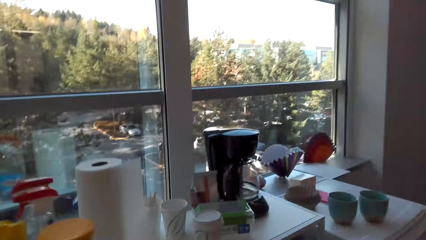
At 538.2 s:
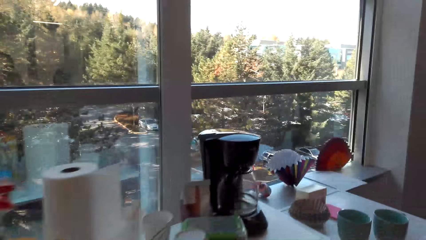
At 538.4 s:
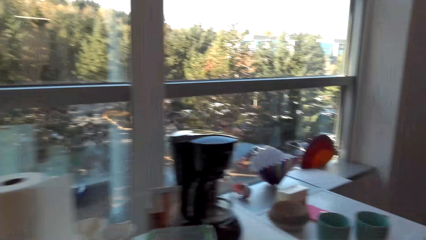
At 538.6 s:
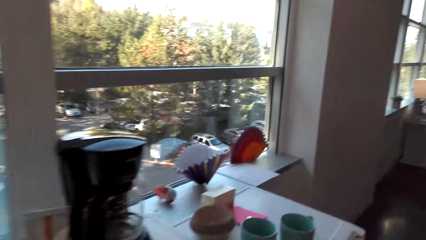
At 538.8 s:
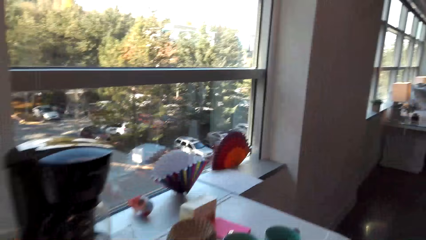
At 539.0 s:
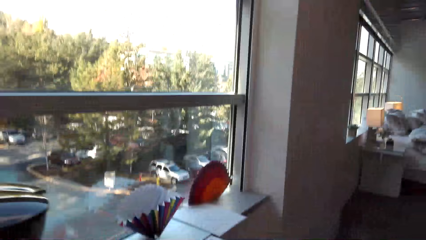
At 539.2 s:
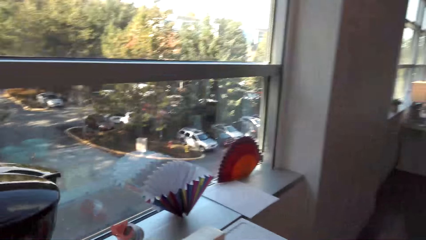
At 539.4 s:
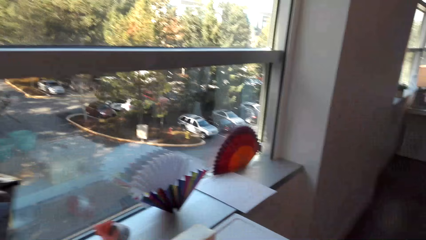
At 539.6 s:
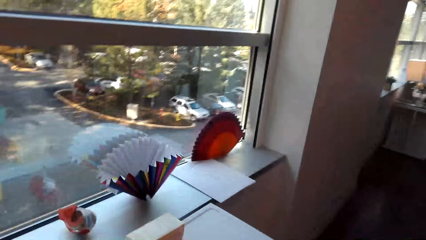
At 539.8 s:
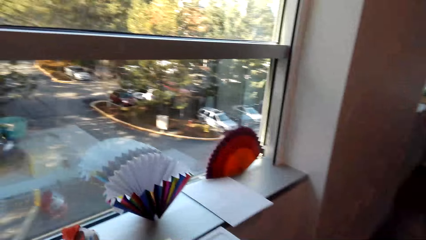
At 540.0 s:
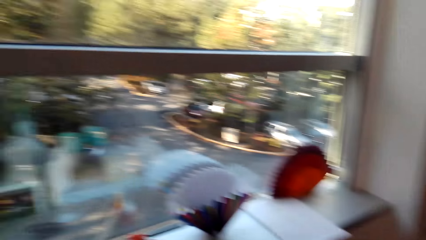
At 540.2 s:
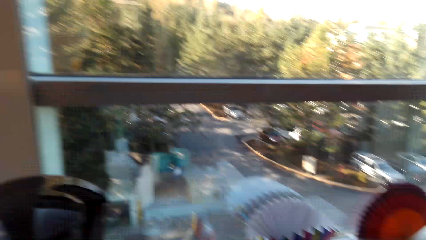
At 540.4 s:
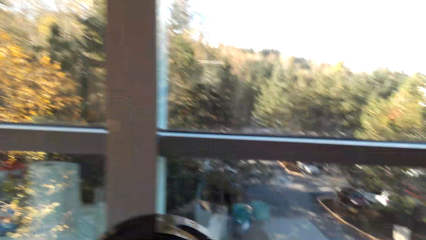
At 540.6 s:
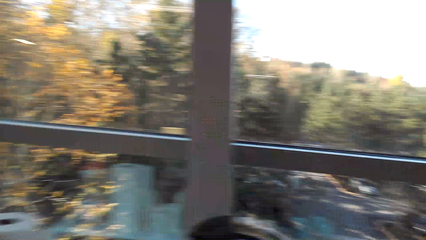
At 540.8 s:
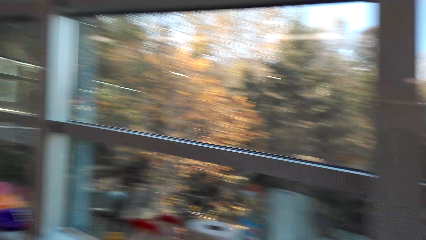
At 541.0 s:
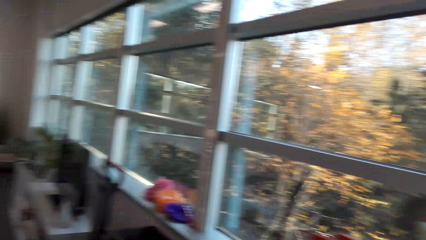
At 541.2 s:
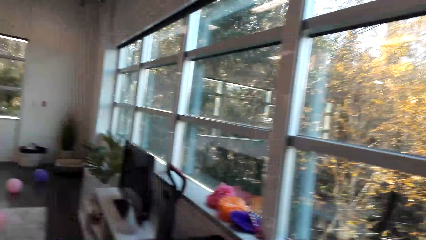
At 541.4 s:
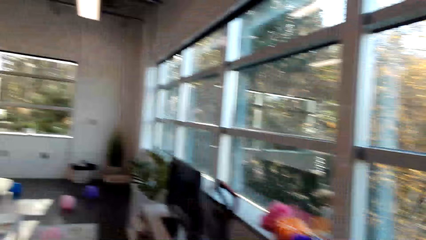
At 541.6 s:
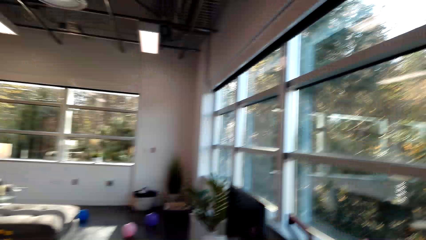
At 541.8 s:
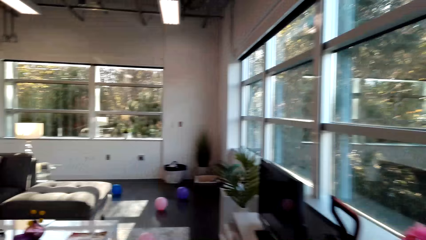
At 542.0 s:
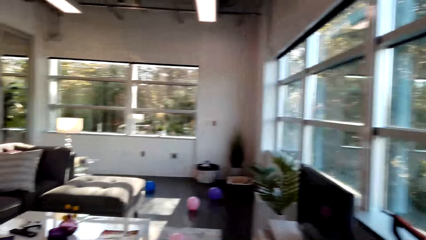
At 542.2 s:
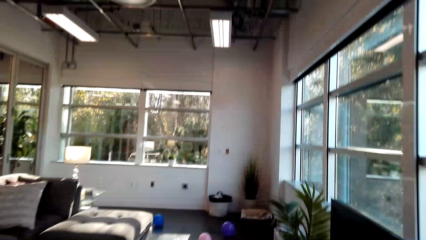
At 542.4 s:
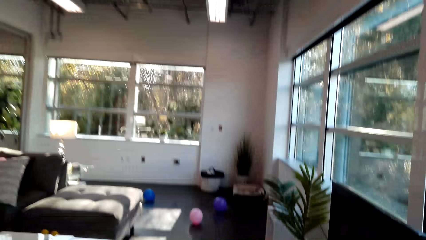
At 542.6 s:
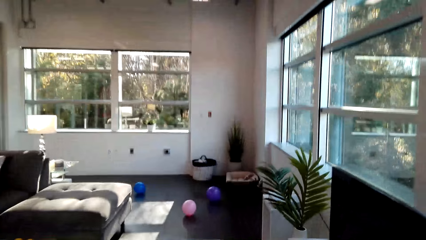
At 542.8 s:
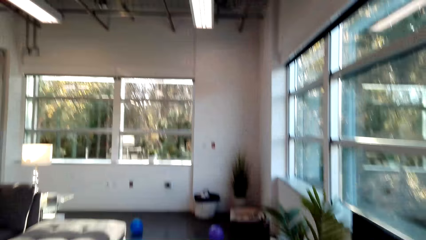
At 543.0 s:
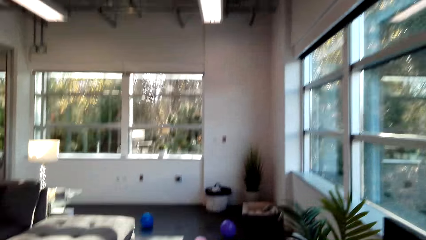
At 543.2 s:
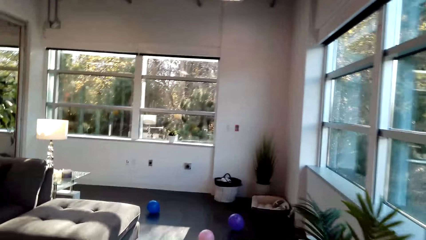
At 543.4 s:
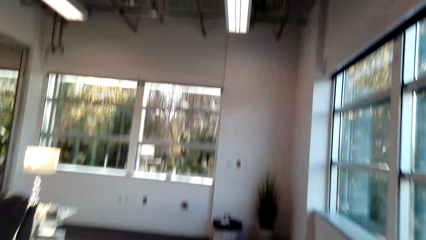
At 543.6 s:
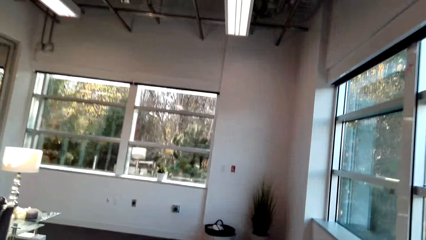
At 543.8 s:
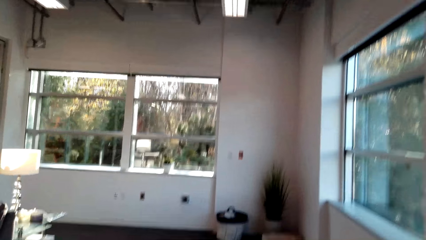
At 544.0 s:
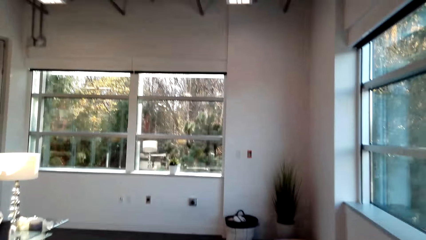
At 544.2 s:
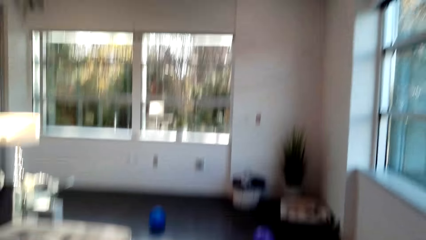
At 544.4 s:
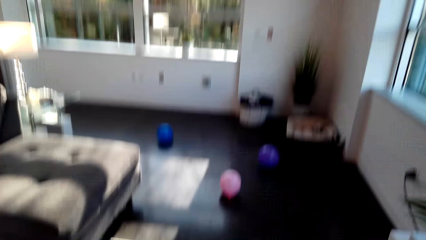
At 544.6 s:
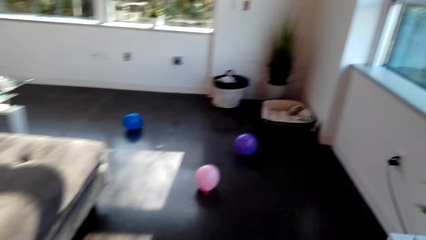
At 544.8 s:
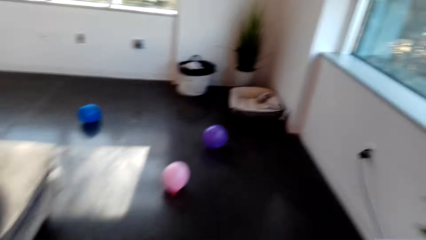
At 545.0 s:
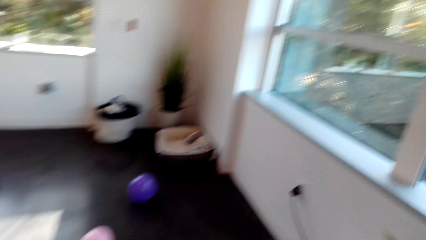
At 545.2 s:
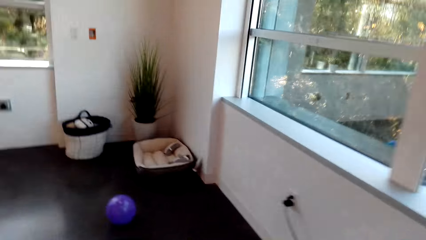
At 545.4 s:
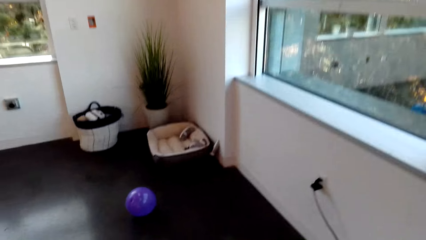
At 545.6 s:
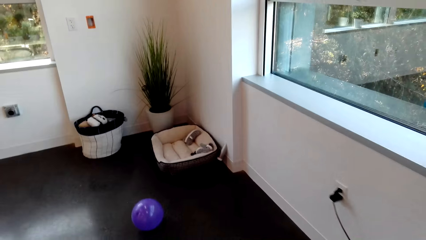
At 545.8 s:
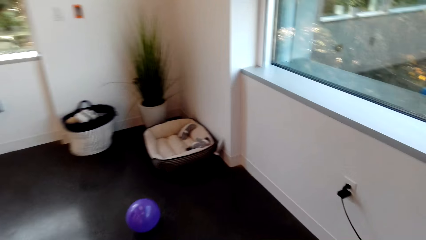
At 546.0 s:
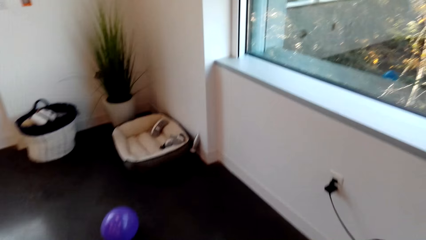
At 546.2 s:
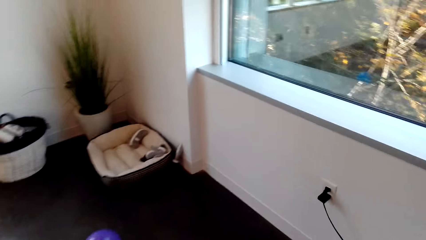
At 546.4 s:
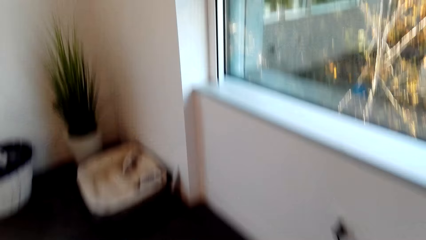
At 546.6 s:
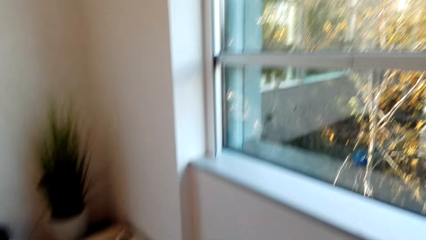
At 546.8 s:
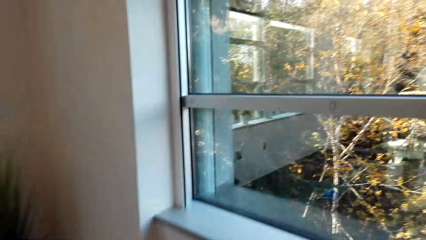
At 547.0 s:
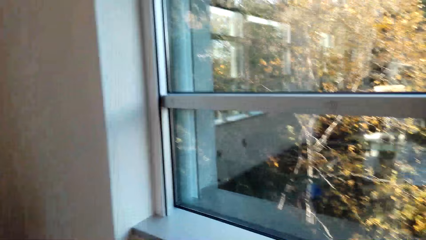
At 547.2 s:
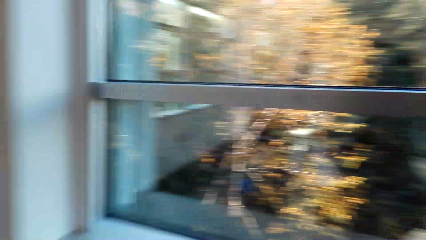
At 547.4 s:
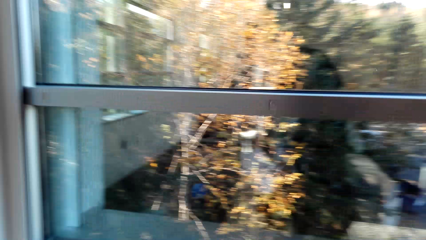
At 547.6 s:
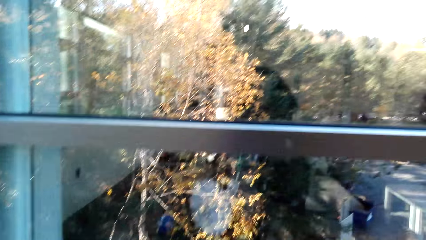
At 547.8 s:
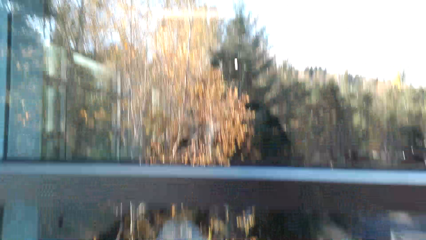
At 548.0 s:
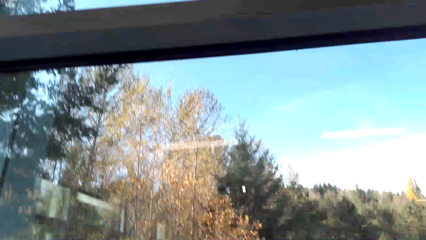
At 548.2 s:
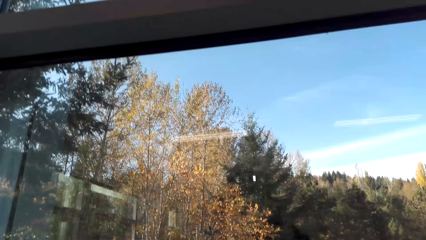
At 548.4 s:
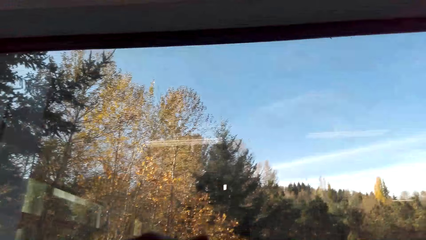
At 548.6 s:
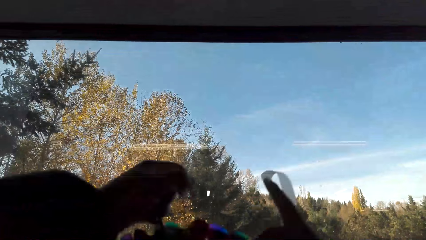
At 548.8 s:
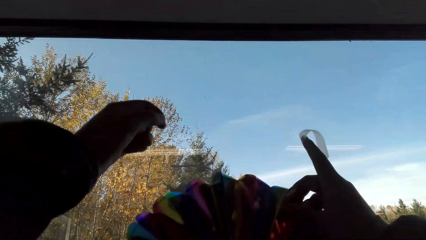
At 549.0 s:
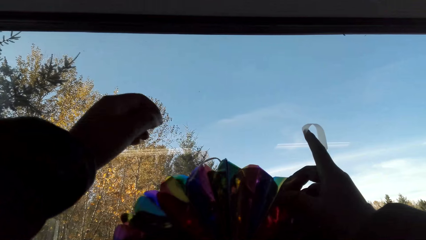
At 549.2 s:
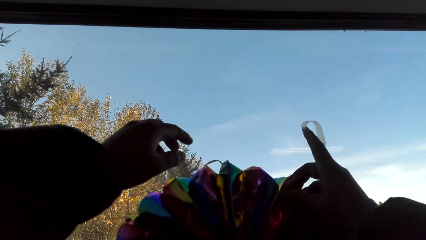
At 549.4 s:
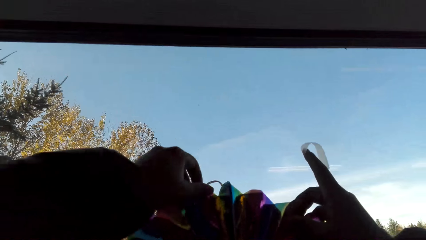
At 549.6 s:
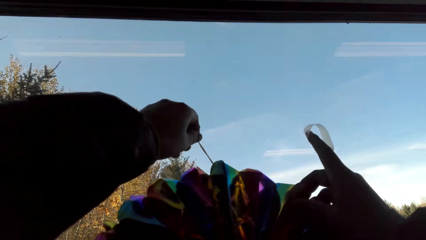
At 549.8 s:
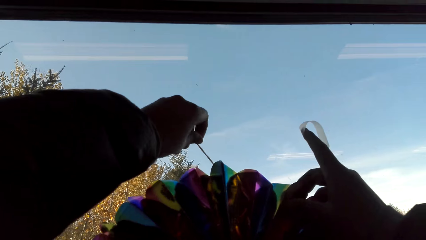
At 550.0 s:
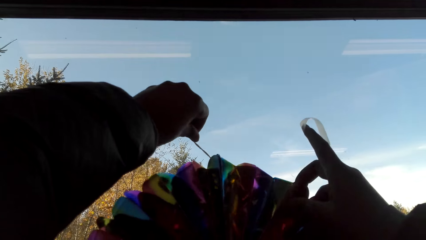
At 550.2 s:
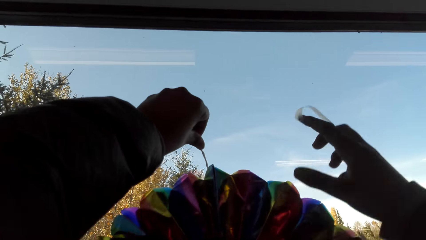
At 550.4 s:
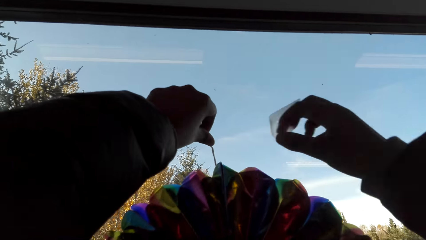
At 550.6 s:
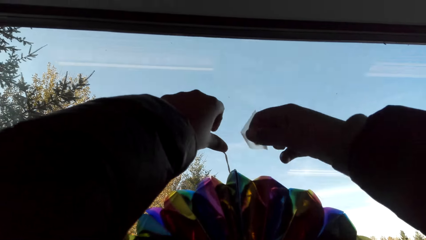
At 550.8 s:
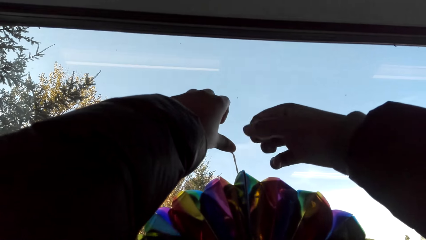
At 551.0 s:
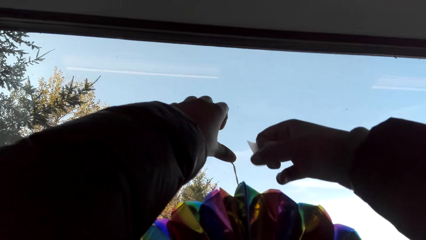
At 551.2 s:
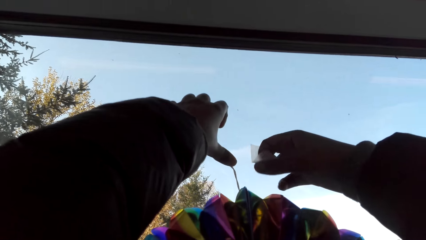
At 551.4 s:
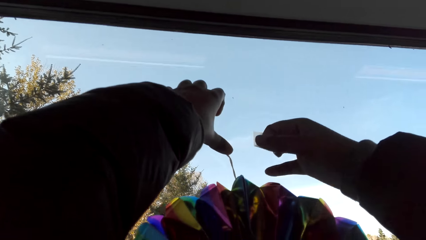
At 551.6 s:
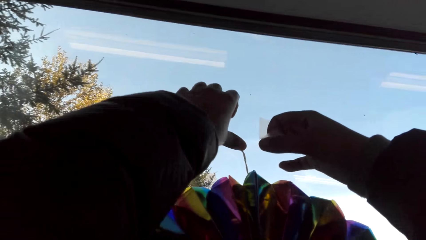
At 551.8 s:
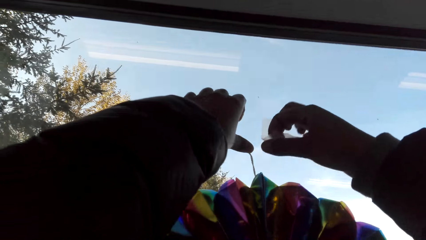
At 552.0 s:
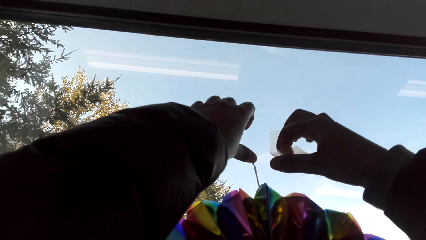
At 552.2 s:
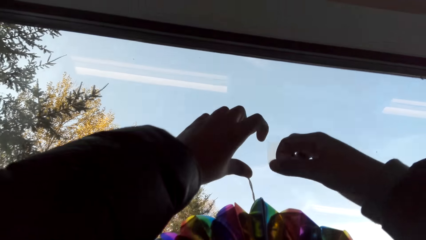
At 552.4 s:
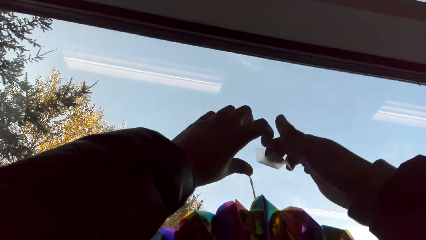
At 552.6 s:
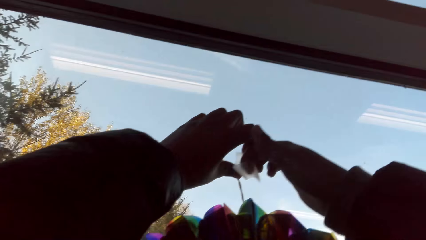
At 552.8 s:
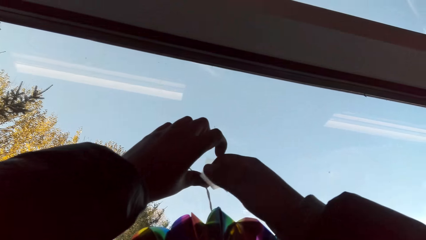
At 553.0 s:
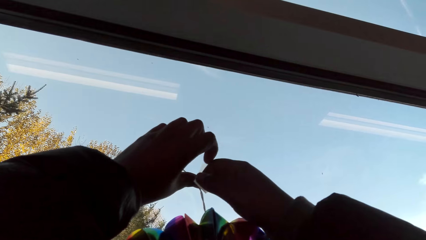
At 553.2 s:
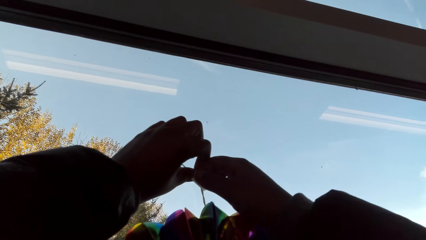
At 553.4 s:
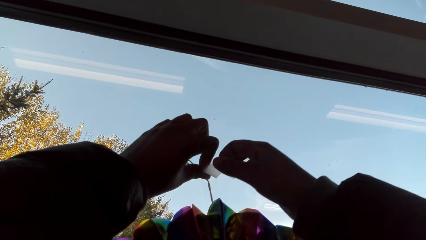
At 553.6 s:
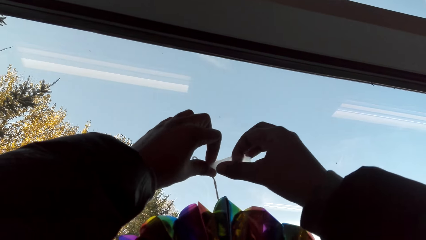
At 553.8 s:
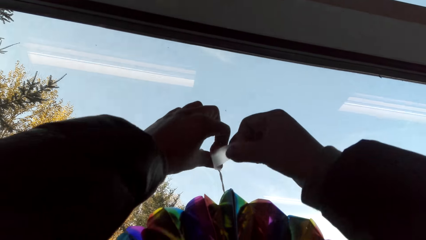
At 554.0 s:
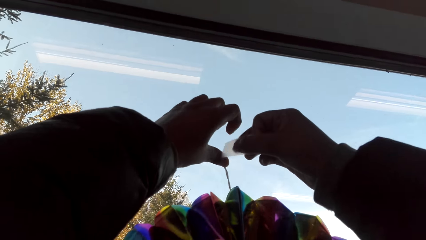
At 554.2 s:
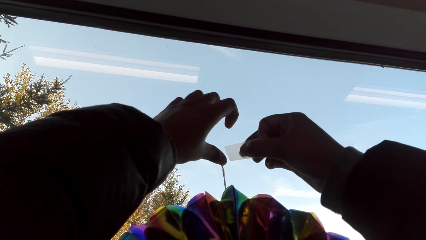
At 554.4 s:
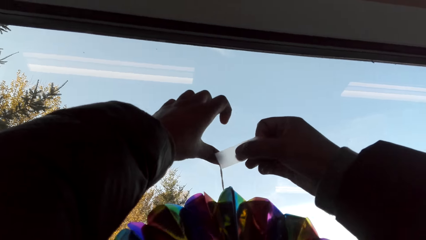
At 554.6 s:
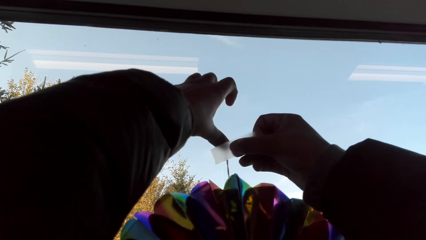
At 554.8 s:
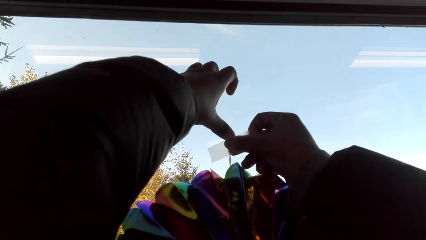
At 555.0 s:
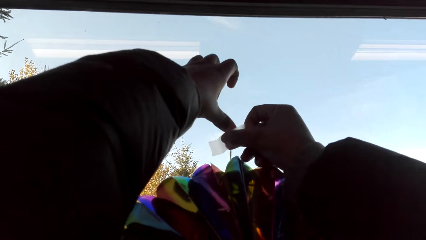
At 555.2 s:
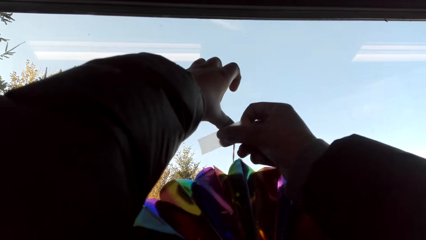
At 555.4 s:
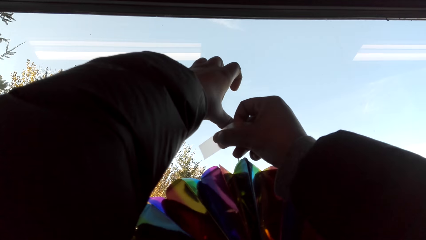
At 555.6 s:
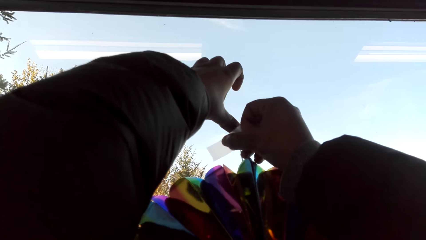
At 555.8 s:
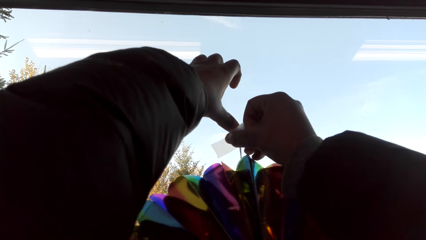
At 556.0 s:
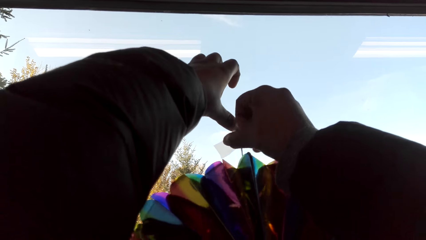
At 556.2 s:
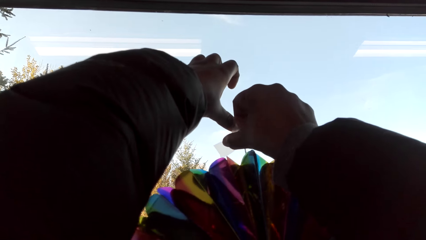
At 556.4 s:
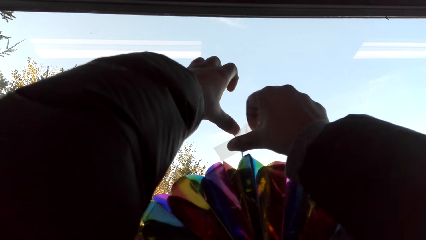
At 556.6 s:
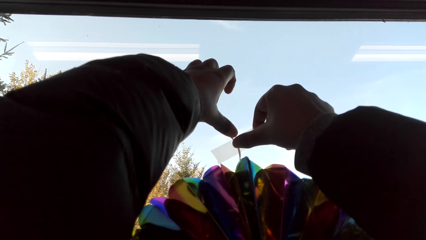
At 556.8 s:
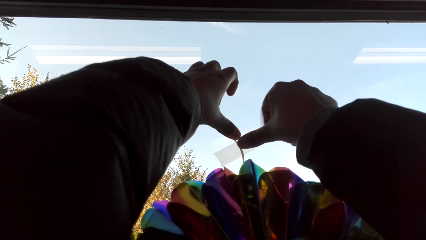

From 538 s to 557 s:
The camera wearer talks in the room. They look around. They place the paper fan on the window. They hang the decorations on the wall. They put the tape on the strings. They attach the paper fan with the tape.
